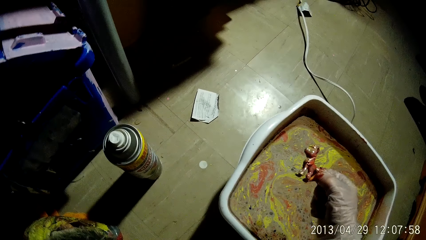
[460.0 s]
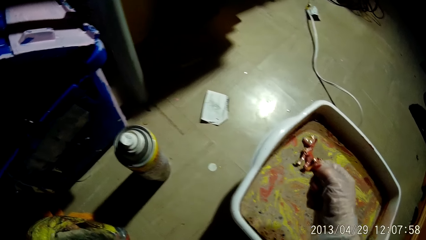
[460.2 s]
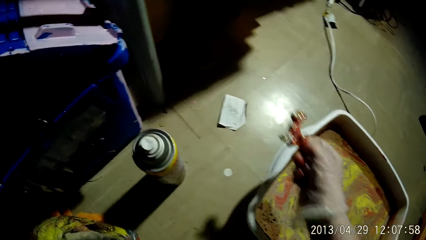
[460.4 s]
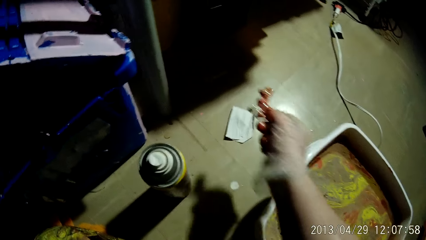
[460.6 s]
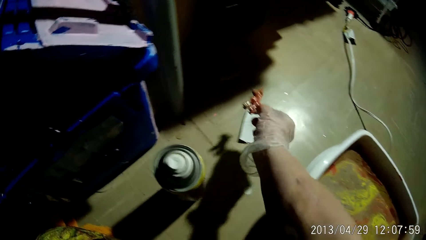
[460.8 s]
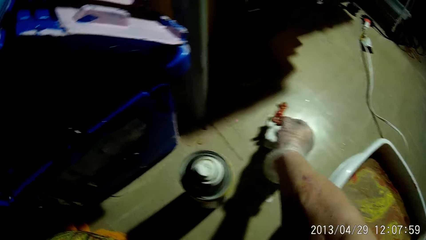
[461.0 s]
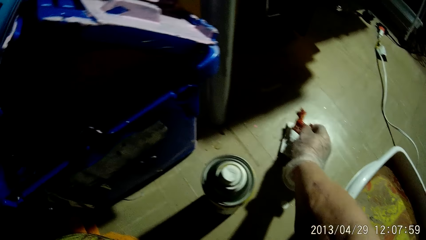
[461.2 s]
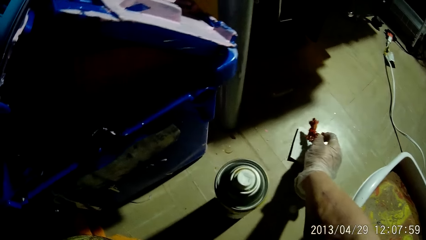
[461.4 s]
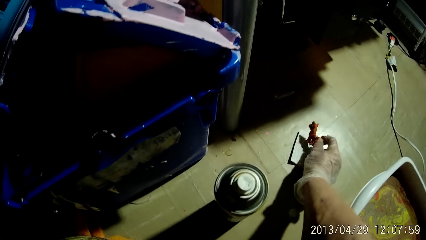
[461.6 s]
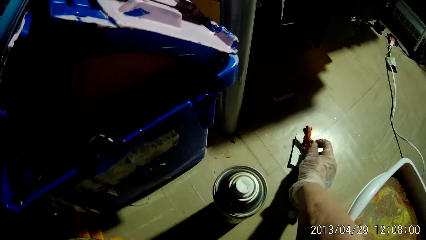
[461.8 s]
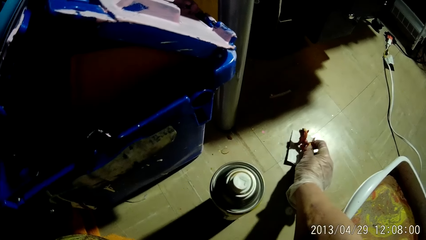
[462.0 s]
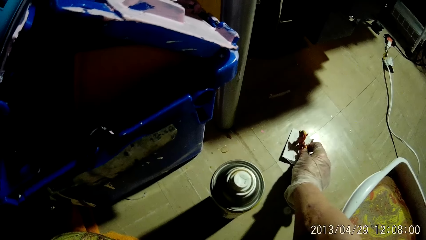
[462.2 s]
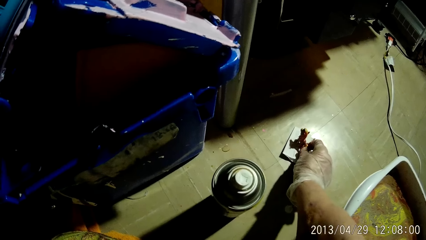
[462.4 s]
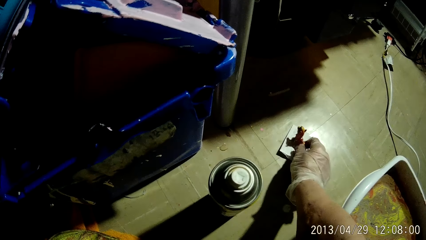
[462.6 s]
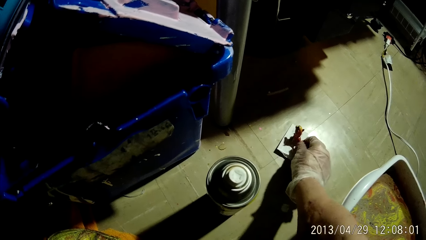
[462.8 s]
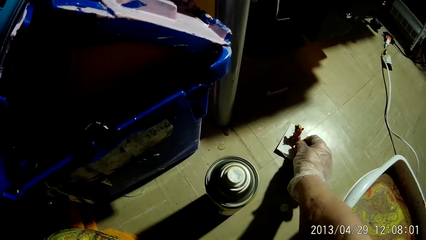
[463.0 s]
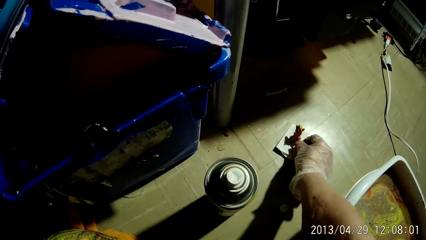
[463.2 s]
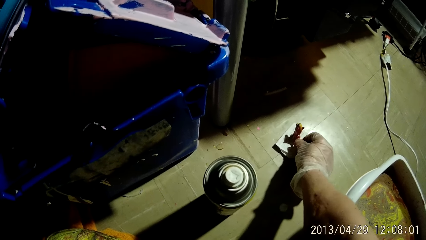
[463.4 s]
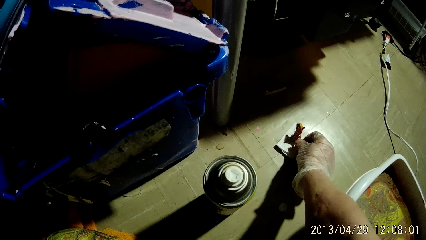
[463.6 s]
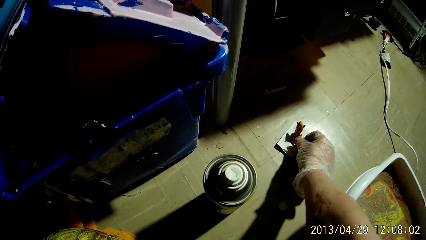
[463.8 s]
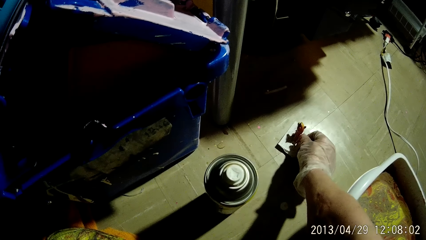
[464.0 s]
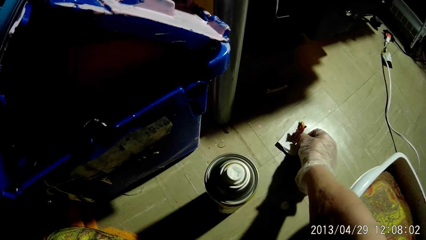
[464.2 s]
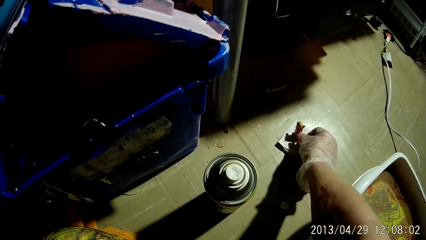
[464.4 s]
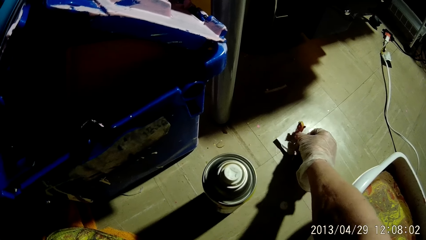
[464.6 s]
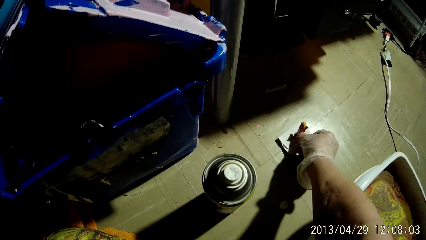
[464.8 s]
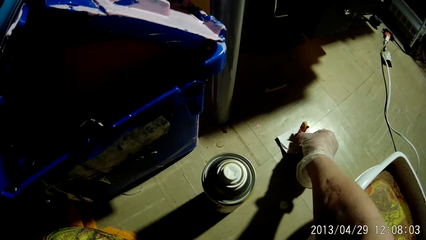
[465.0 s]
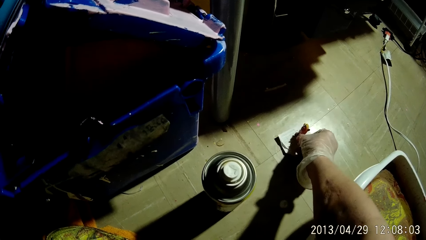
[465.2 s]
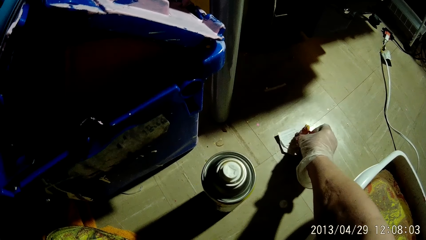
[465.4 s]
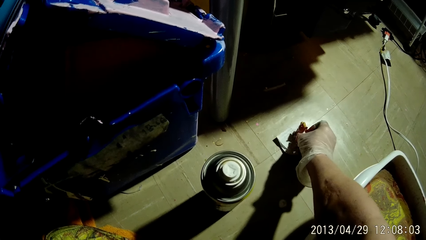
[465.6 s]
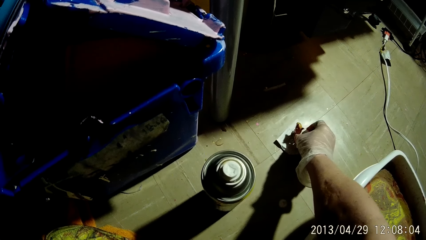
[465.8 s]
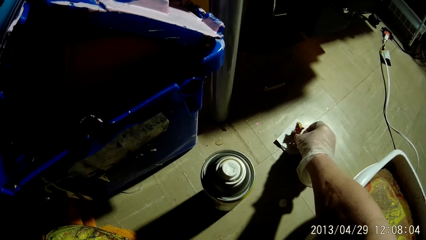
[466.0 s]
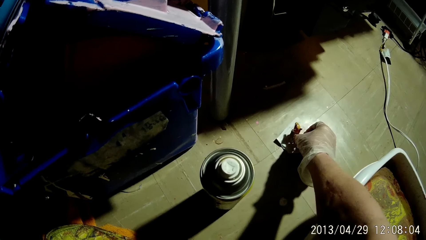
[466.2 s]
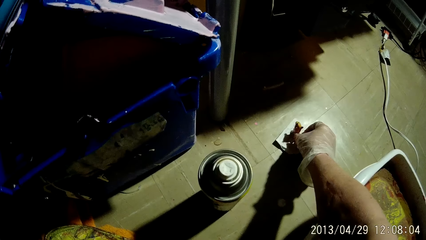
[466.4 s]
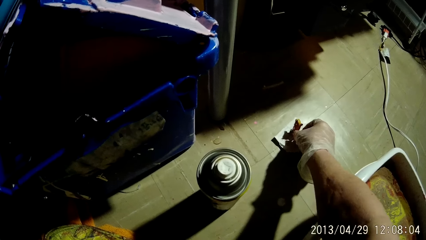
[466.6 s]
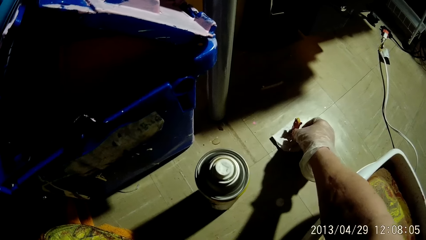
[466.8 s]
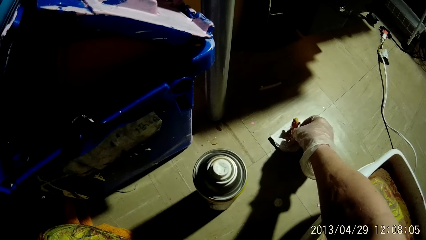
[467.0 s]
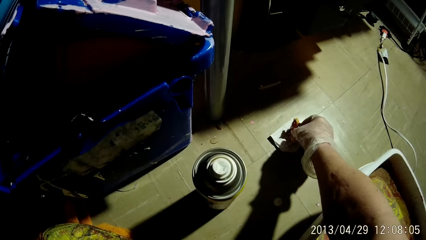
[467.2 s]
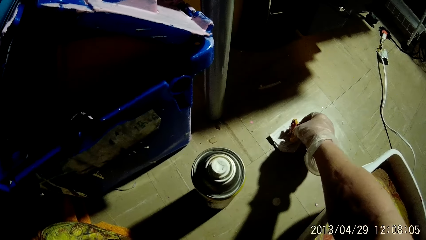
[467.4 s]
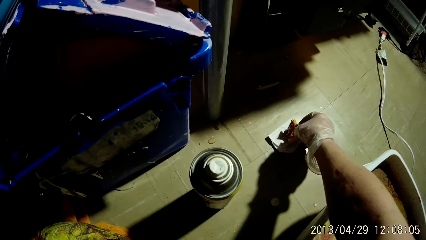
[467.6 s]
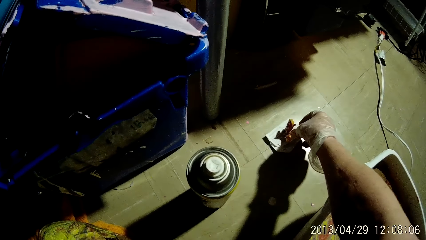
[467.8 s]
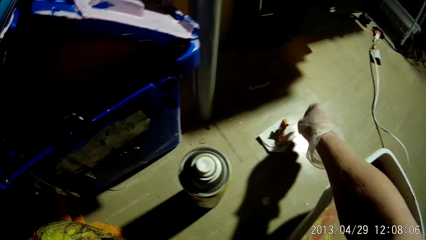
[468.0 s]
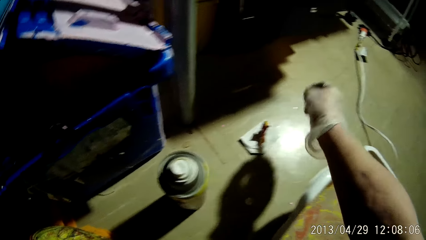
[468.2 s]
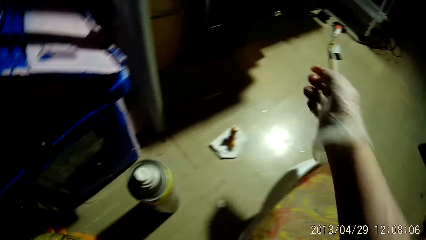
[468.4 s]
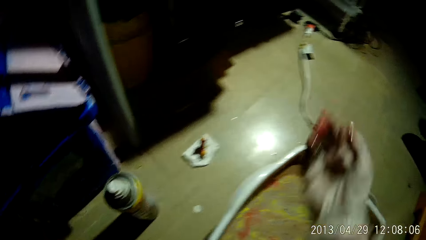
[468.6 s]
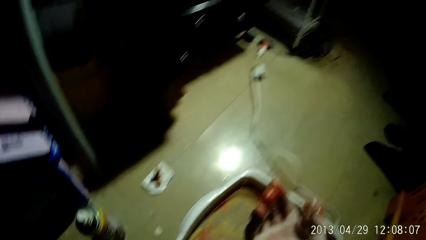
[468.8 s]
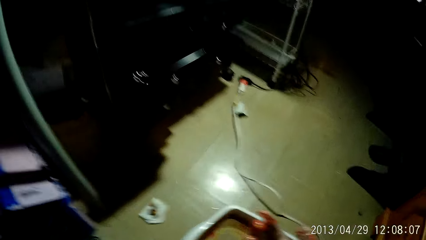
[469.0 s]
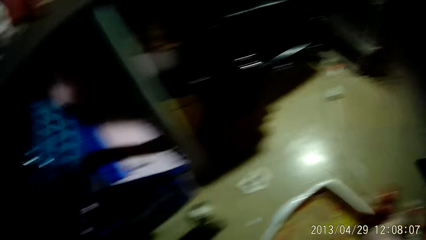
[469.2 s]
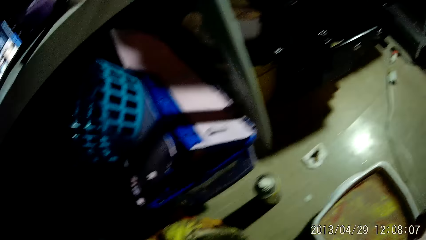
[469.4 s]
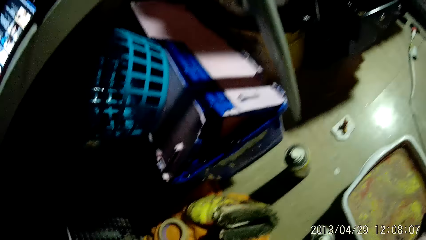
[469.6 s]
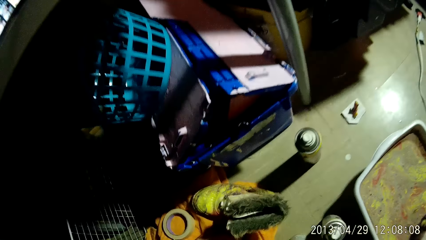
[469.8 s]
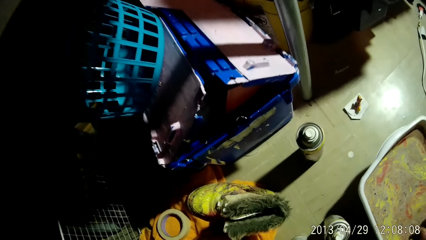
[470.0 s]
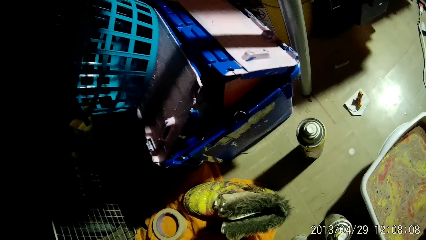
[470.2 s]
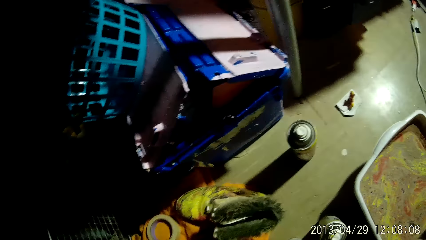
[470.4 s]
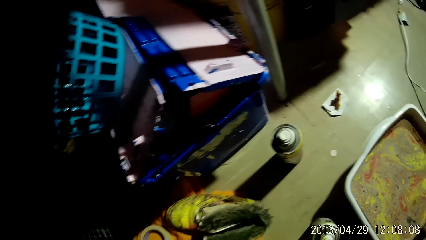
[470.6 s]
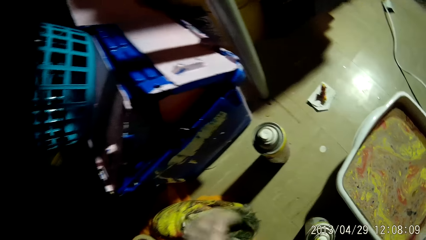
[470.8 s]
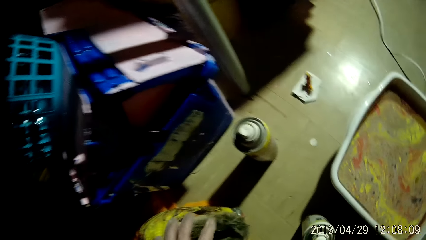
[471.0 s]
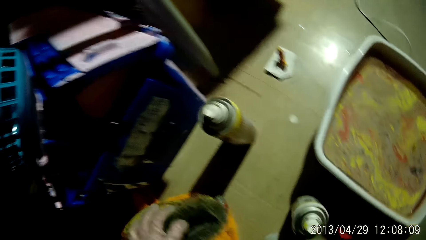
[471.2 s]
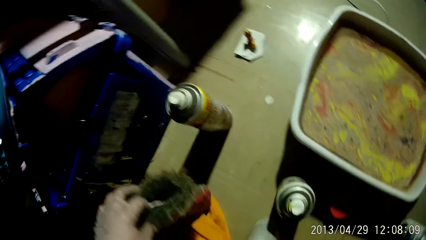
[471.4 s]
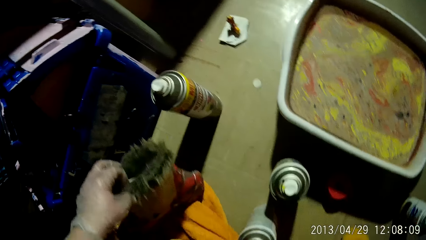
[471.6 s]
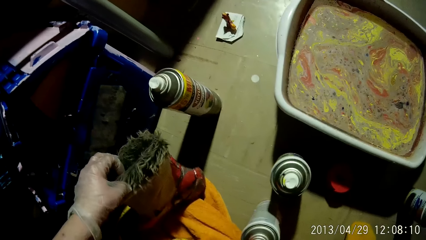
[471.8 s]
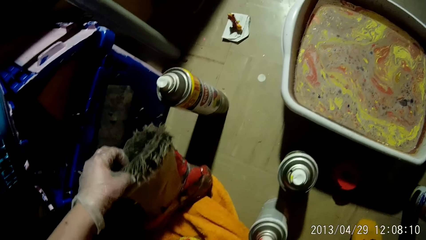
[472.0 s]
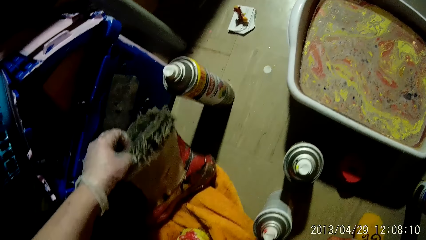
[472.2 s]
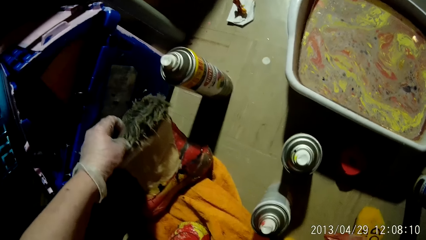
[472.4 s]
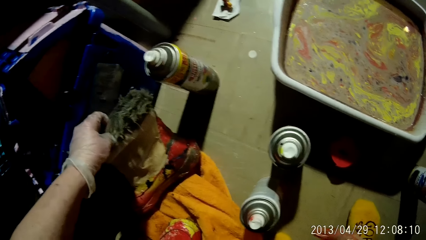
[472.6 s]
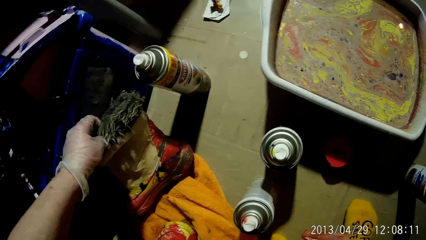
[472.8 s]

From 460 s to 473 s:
The camera wearer places the toy on the floor with his right hand. He turns around the room. He holds the boot with his left hand.

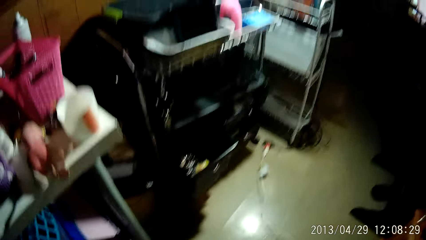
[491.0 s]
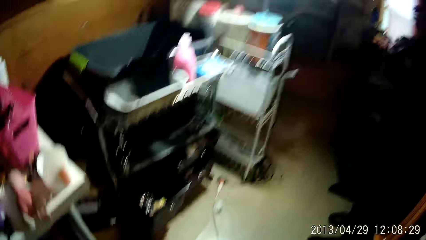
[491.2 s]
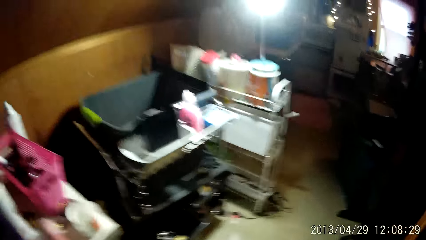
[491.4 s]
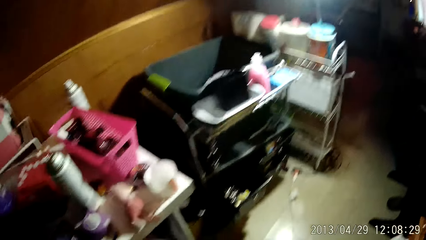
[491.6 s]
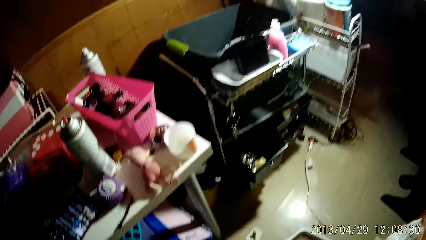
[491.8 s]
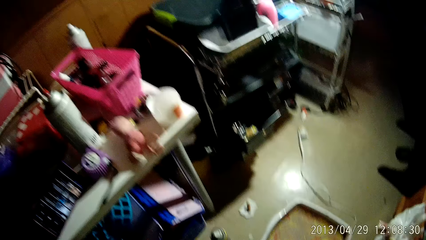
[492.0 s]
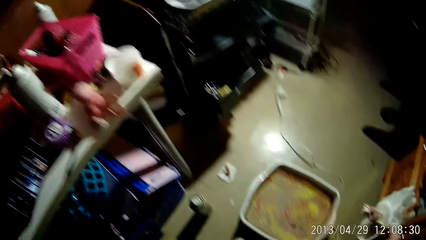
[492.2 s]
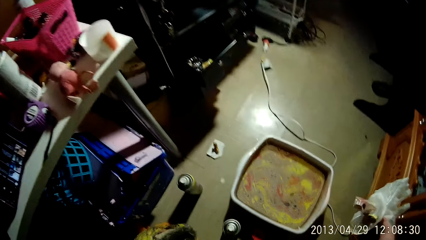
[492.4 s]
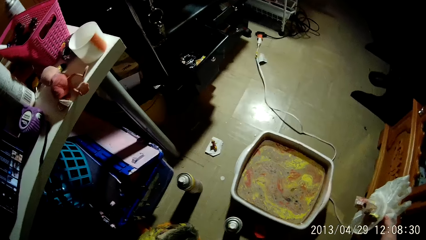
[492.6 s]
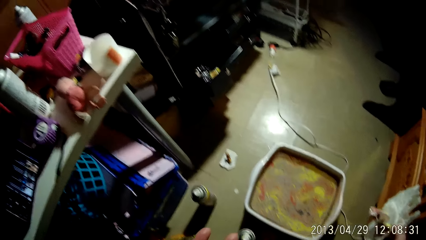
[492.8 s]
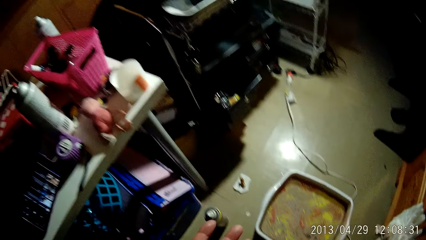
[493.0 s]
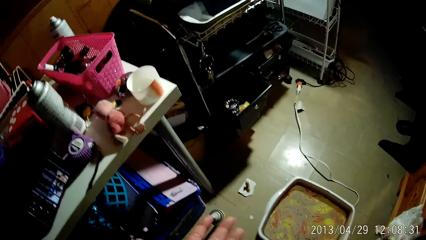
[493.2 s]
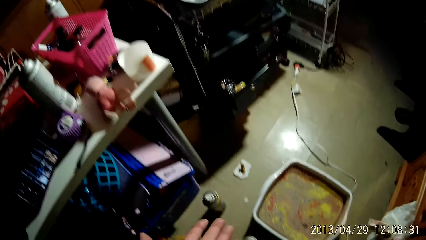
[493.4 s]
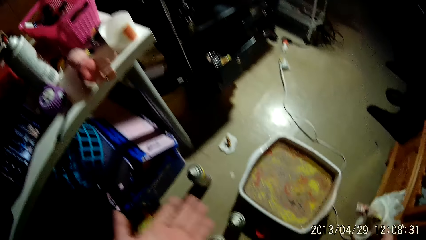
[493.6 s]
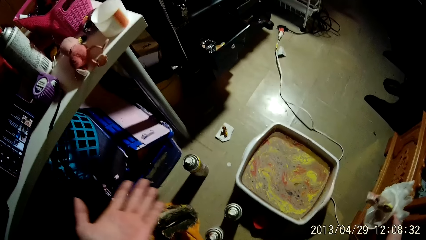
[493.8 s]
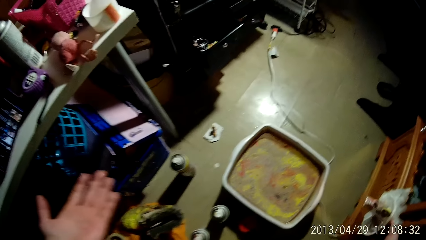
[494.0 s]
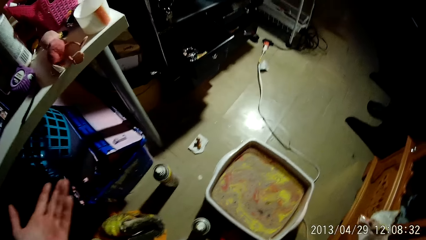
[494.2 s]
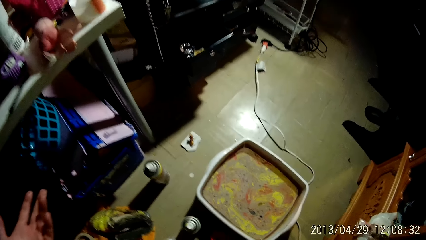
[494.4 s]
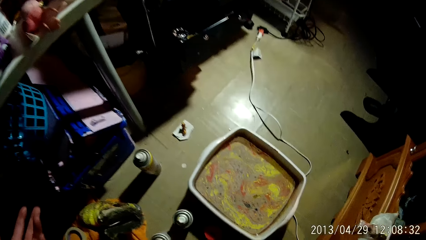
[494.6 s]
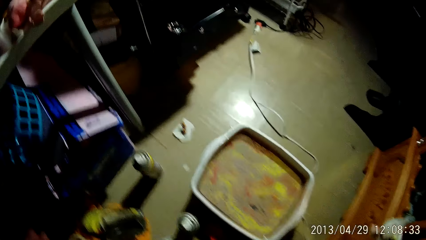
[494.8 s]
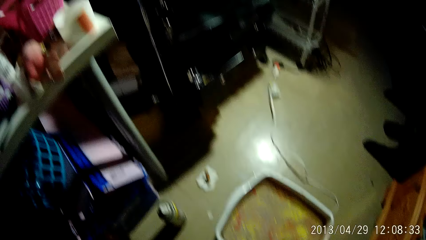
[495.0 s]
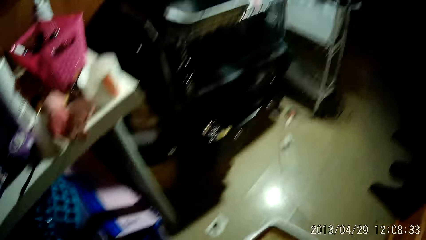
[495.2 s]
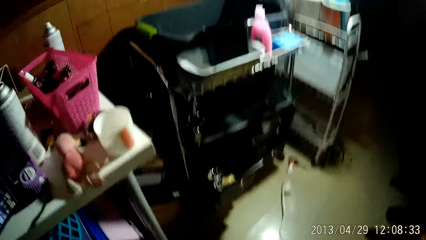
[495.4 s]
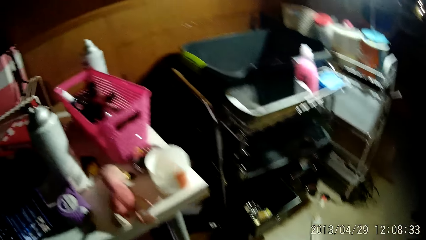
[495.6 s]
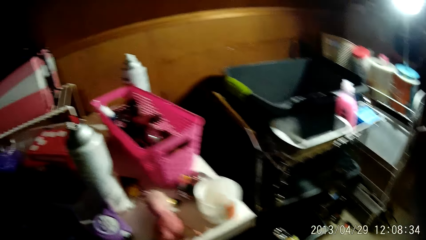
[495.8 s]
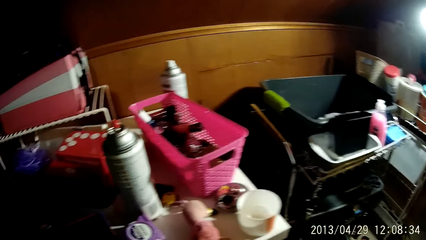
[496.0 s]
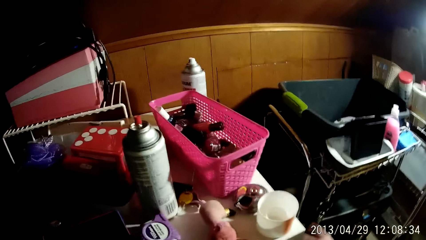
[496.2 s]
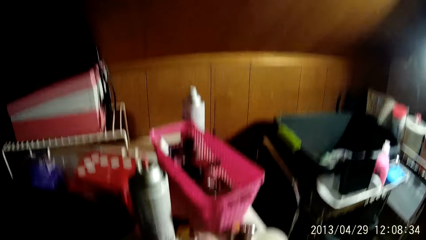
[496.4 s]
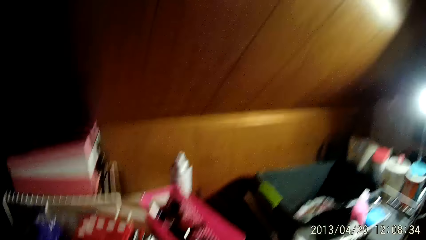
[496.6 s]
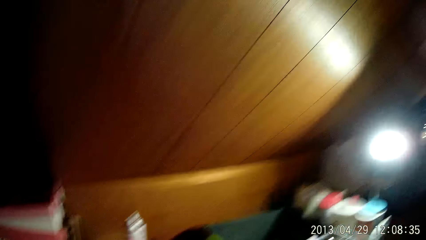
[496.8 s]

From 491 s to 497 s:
The camera wearer holds the gloves with his right hand. He turns around the room.
